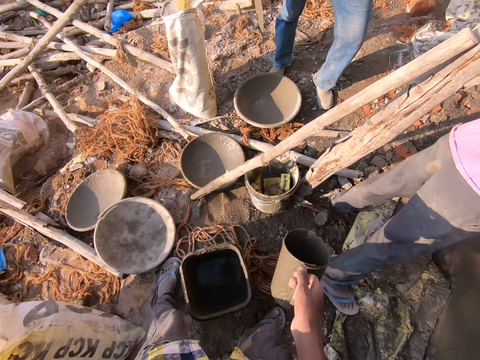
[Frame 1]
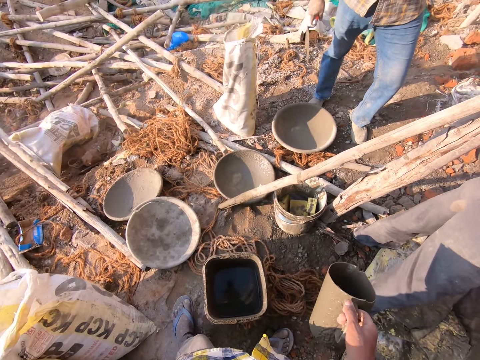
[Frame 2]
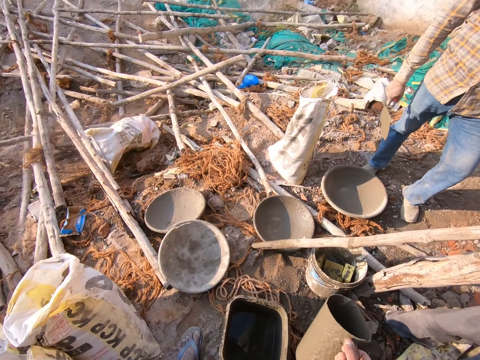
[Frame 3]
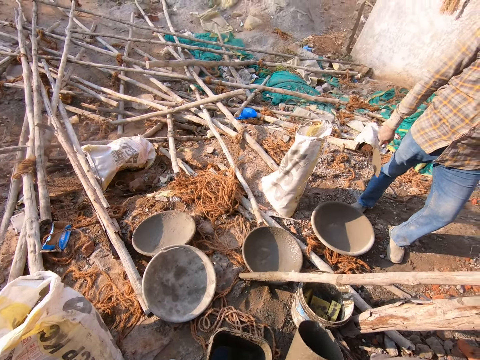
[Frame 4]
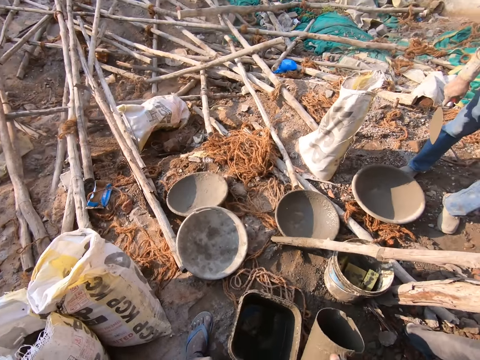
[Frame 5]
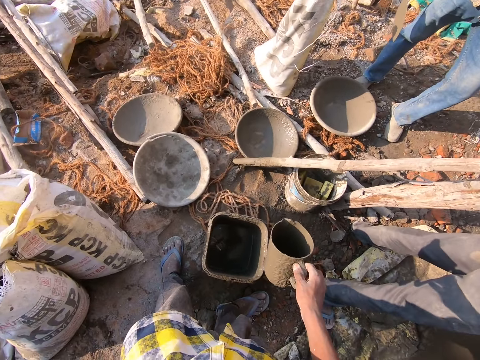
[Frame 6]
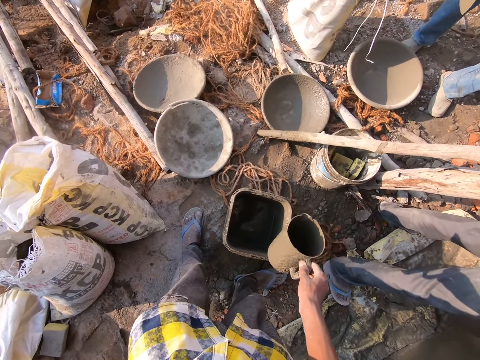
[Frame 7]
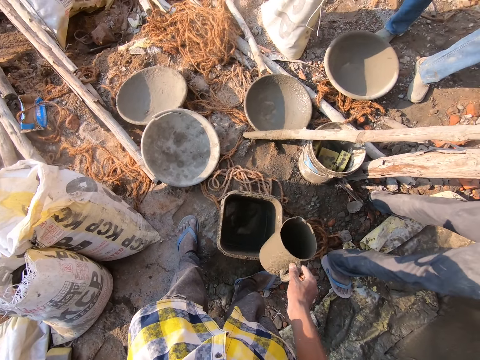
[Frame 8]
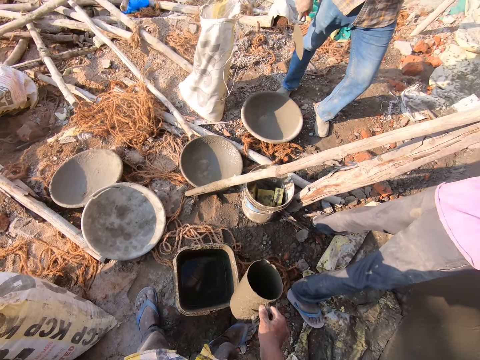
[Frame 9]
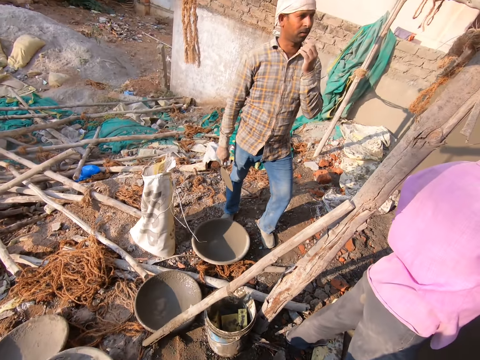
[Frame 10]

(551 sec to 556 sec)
The camera wearer stares at the mortar pan. They hold a jug. A person talks to another person.

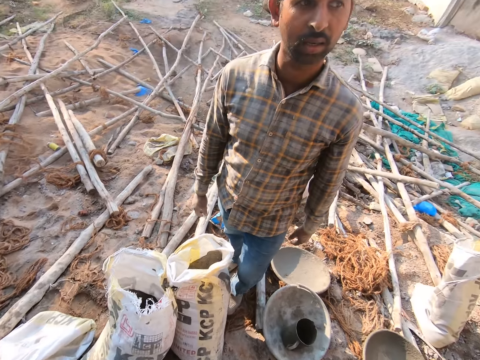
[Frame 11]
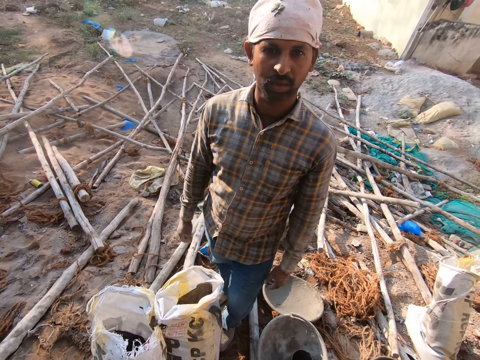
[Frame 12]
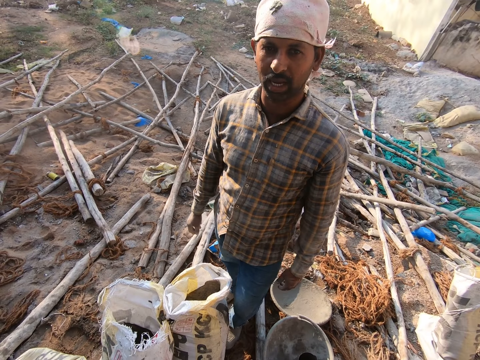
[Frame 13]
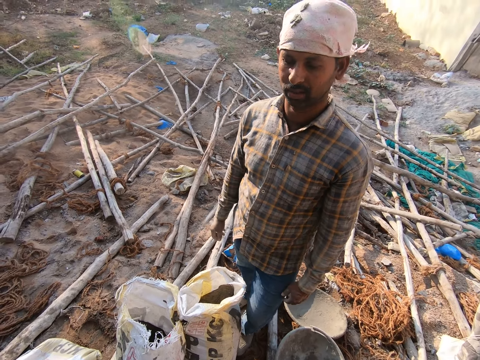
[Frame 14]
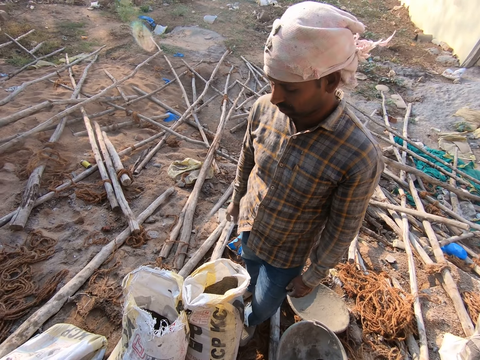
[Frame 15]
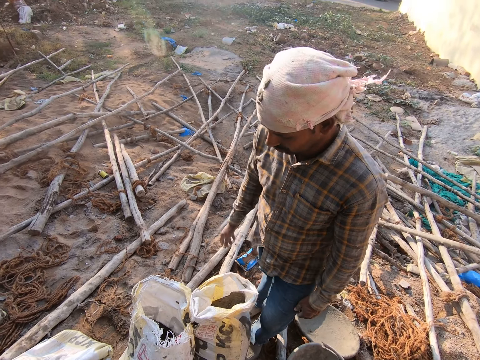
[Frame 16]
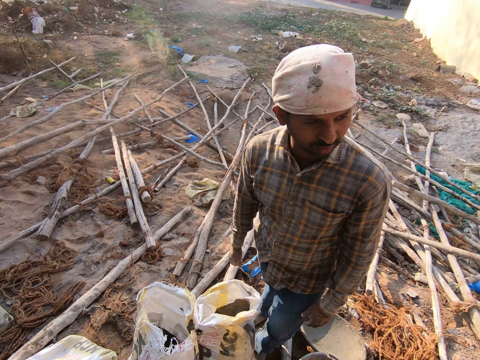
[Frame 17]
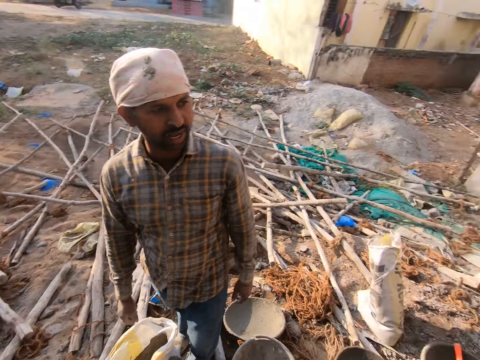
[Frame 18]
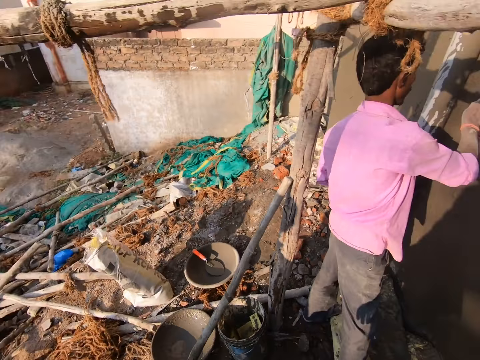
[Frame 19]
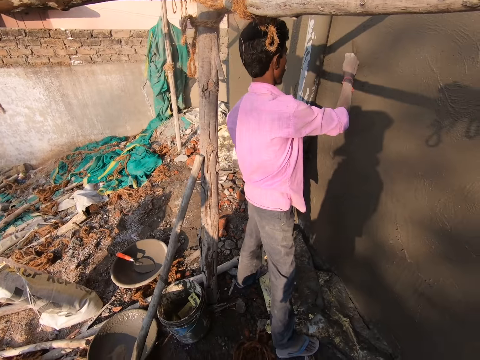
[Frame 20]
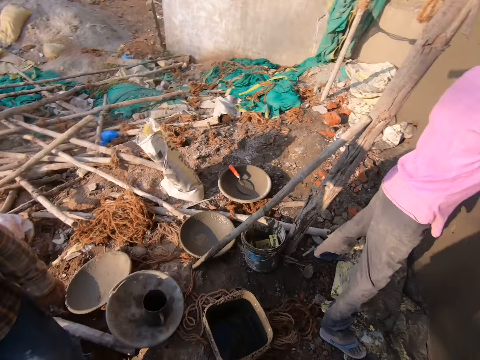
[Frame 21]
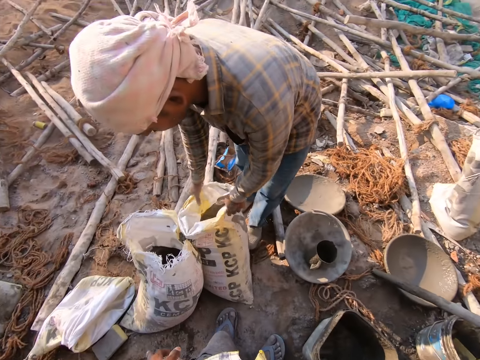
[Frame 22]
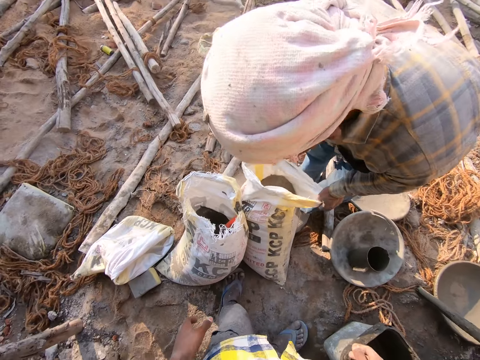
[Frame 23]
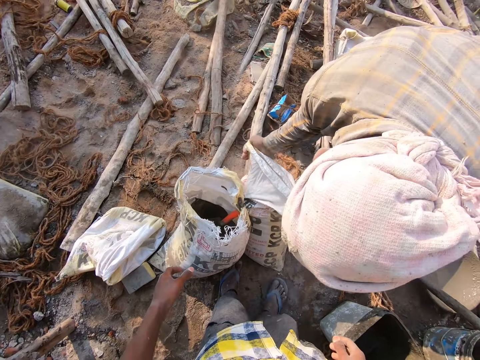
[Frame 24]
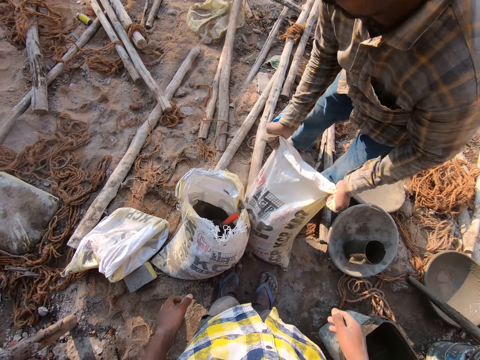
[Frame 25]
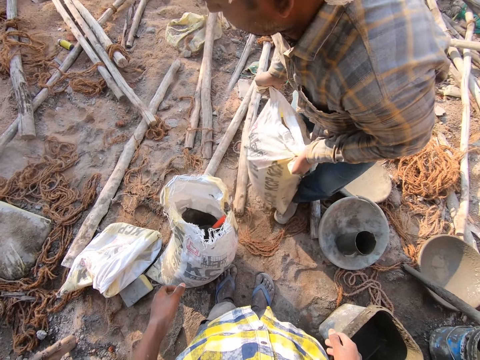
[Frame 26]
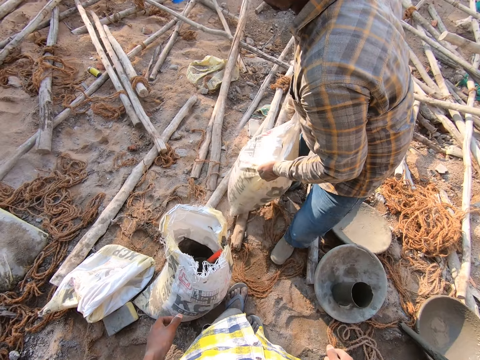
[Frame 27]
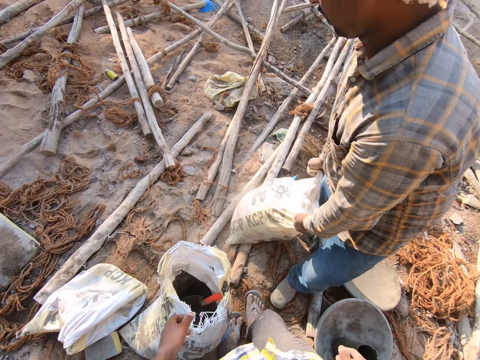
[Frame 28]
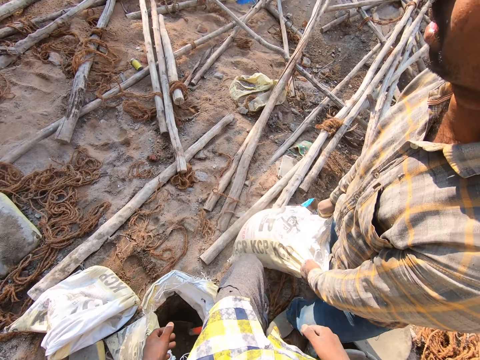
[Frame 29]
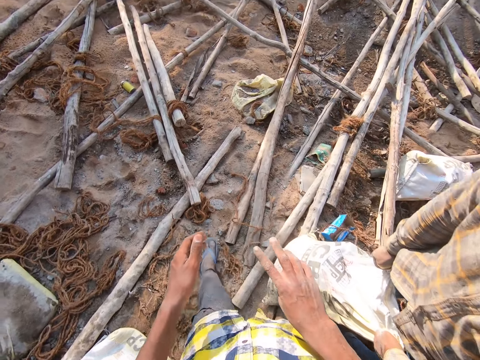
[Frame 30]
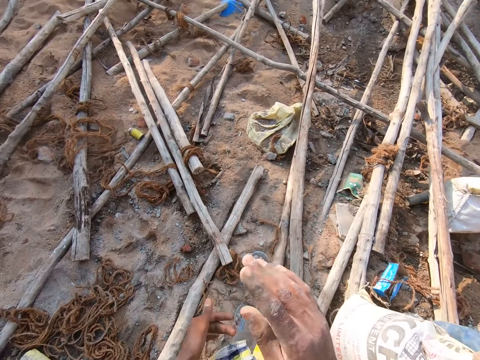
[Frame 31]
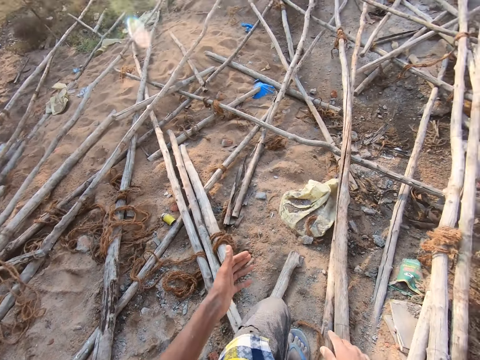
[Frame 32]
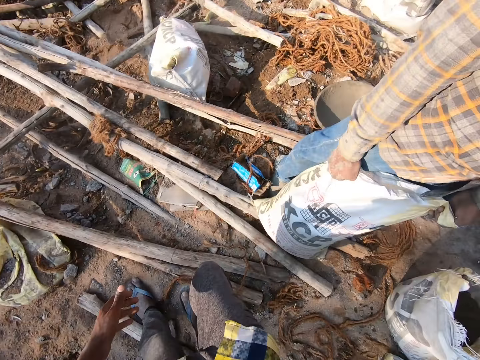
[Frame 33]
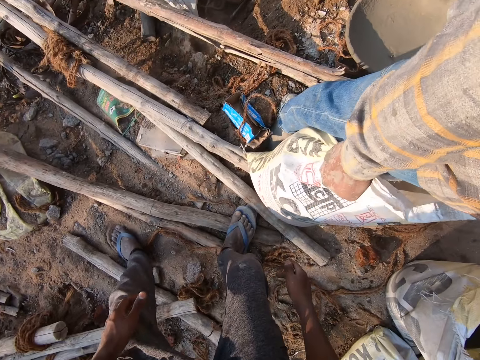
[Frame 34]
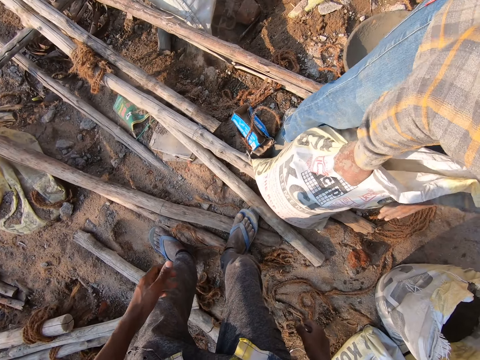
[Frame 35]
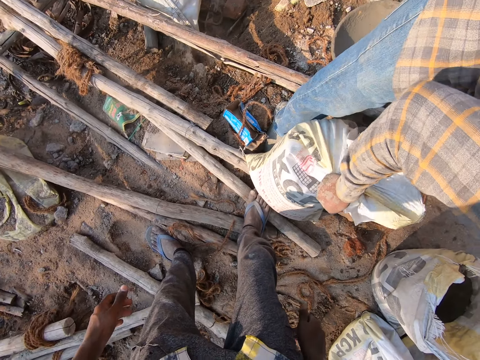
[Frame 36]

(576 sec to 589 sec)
A man converses. Another man plasters a wall. The first man holds a sack, picks up the sack and lifts the sack. The camera wearer walks in the compound and wipes hands.

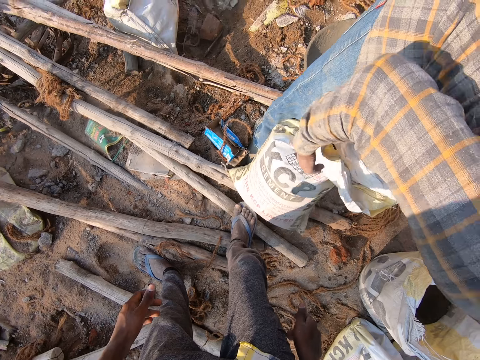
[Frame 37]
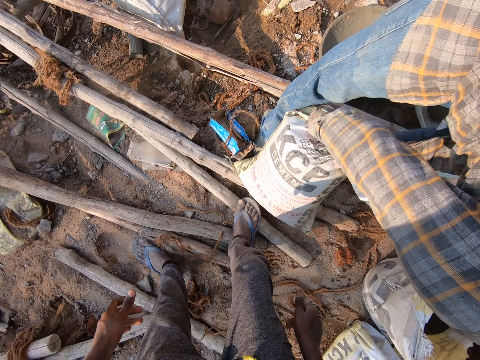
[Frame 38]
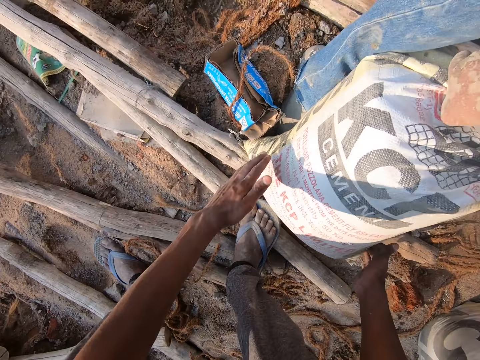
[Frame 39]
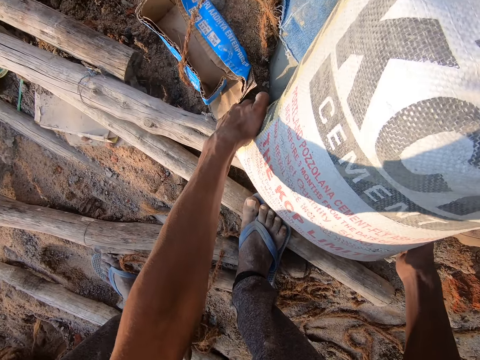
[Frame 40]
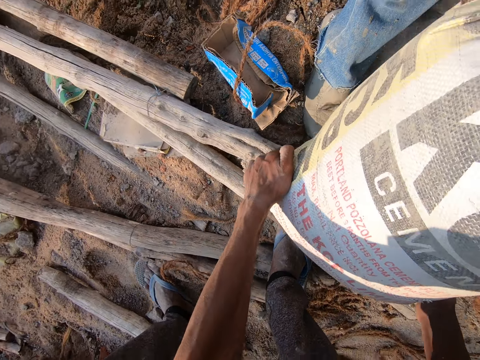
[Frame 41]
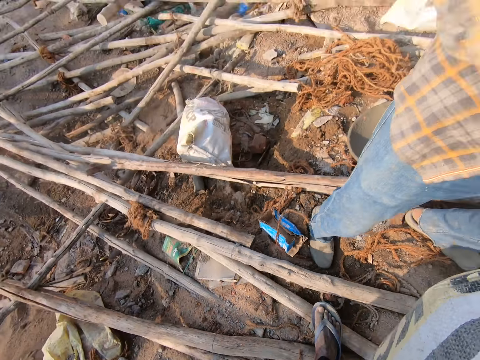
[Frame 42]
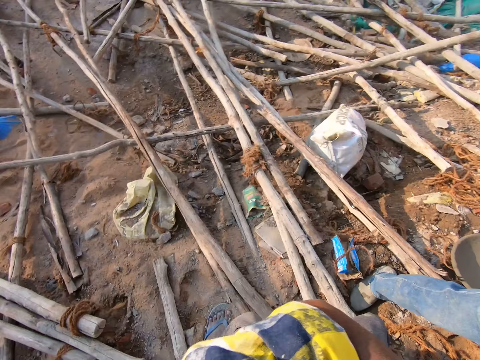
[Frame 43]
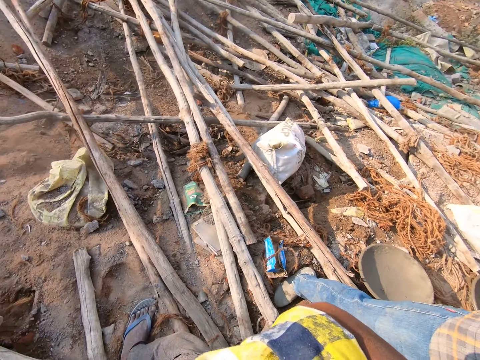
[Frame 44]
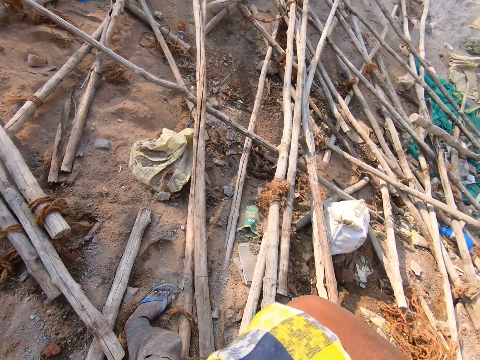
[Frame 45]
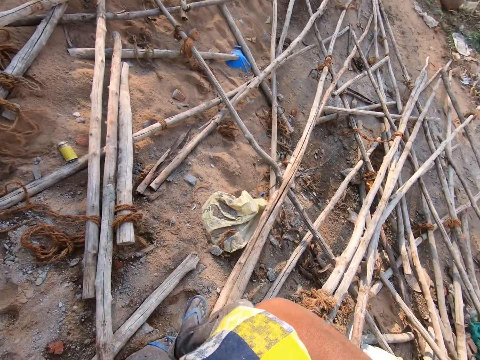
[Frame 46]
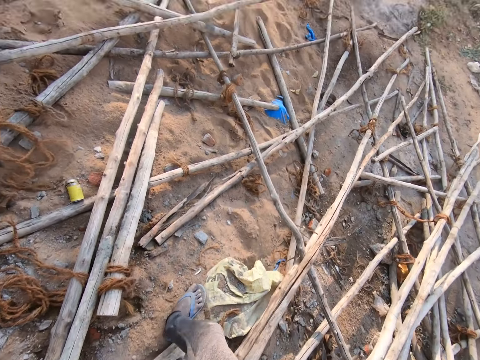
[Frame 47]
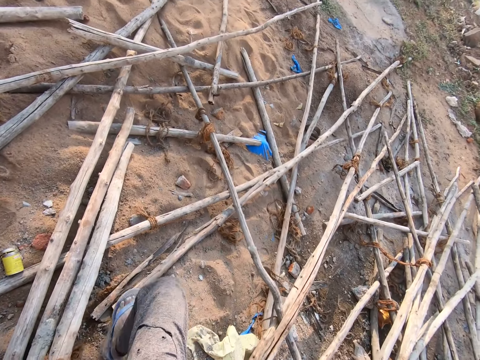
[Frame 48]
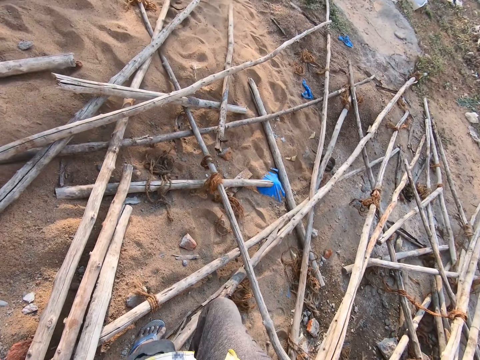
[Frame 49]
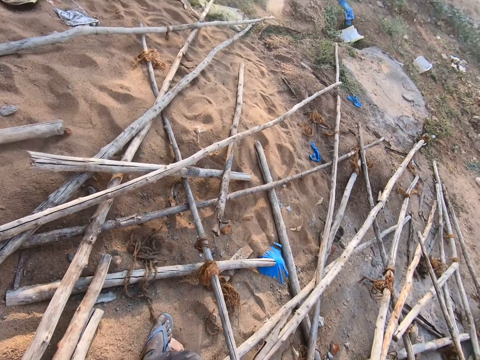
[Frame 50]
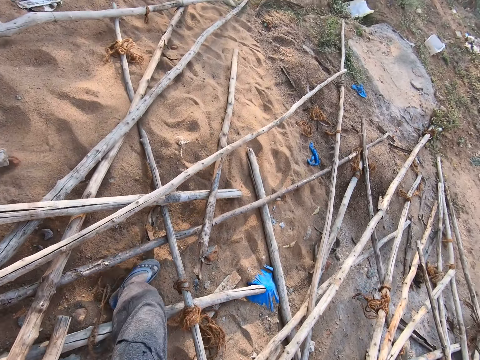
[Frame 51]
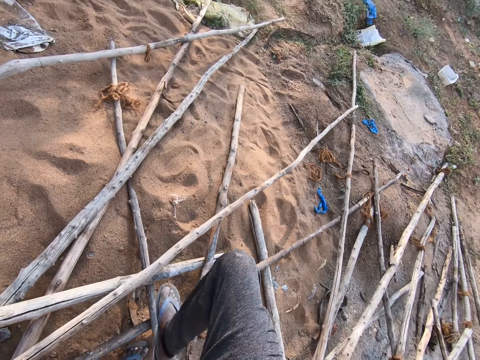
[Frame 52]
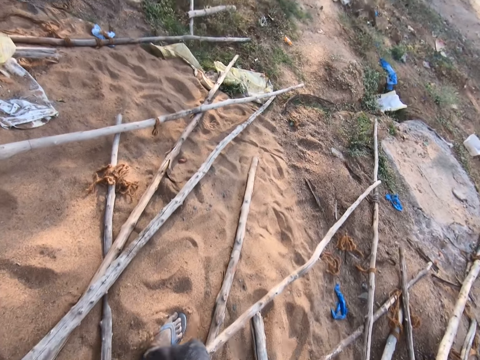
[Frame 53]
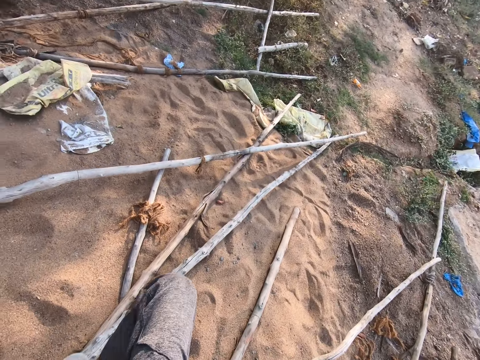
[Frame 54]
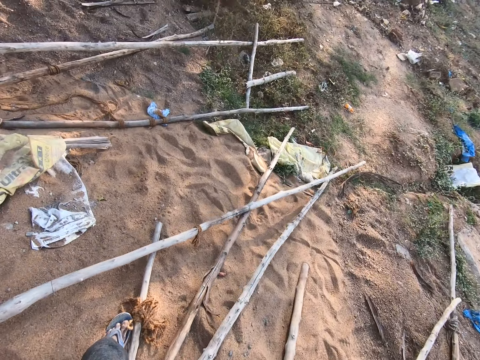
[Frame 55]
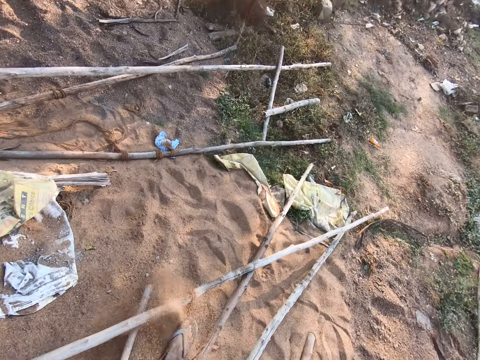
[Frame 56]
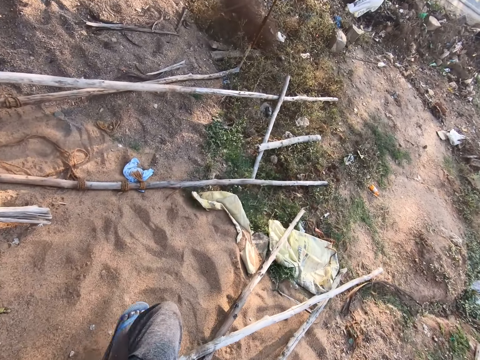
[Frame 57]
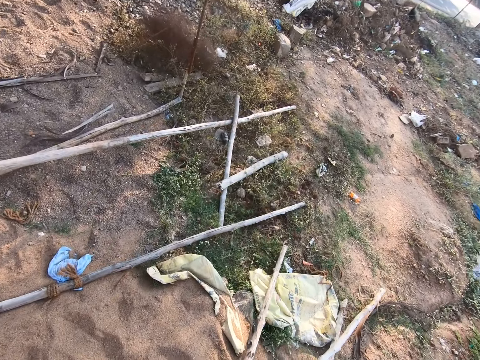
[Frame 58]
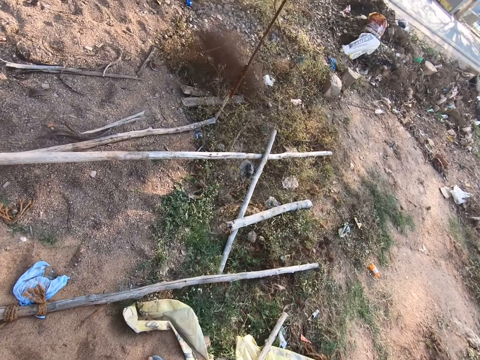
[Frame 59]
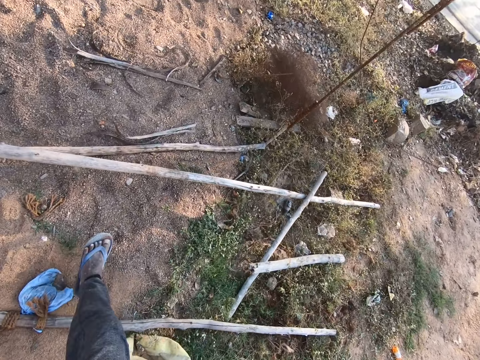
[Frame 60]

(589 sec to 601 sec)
The camera wearer carries a sack. They look around. They walk in the building site.
